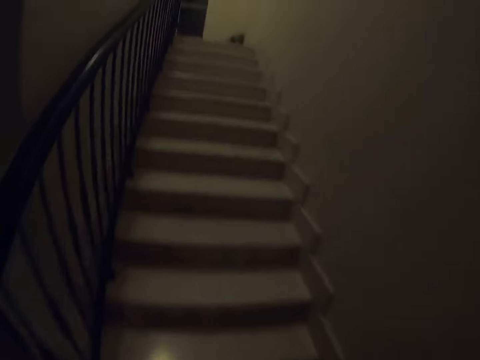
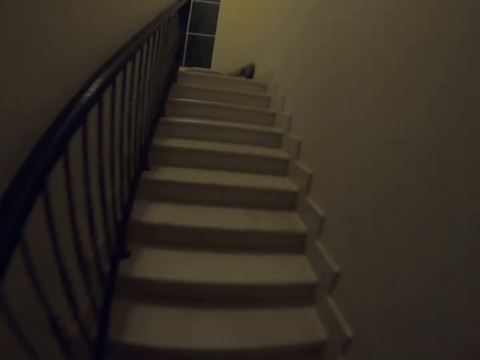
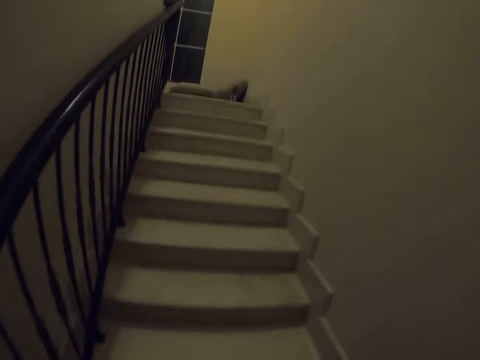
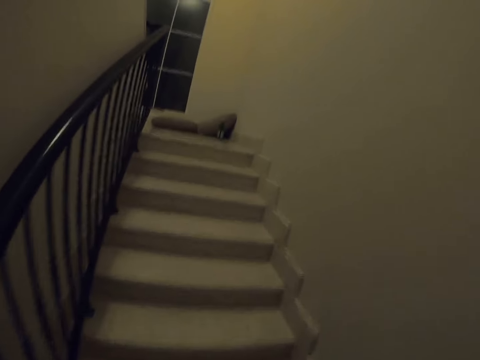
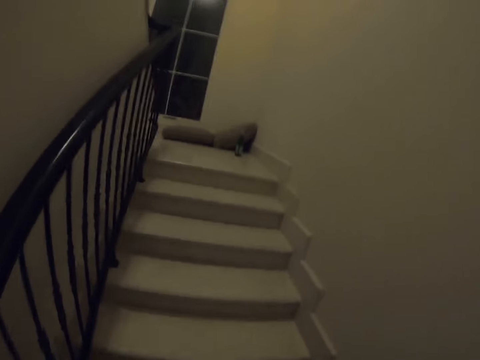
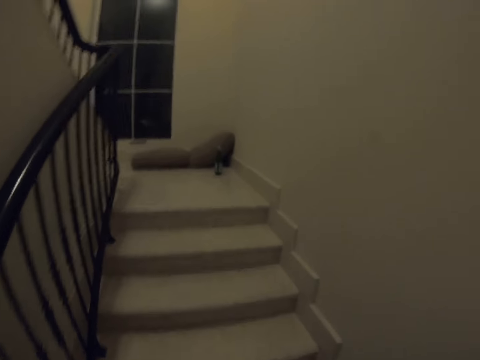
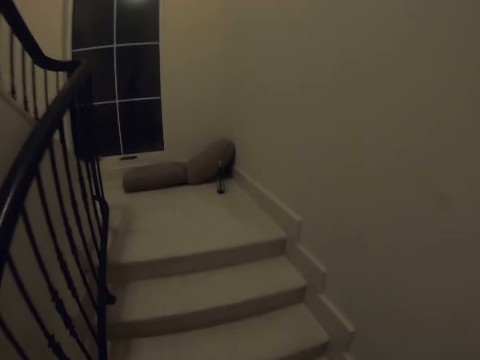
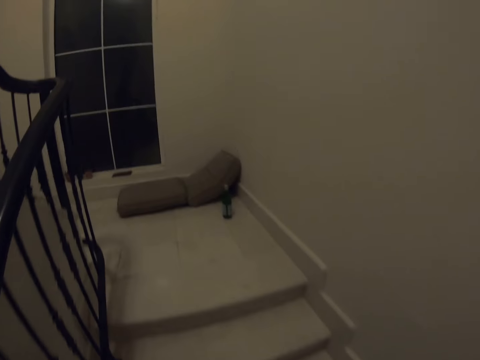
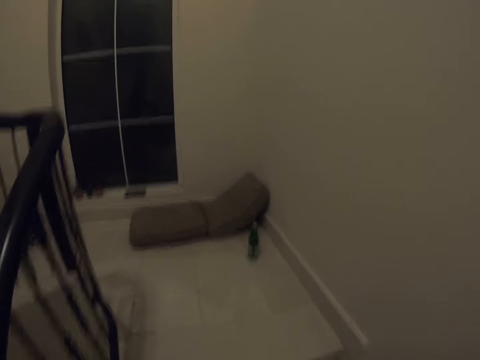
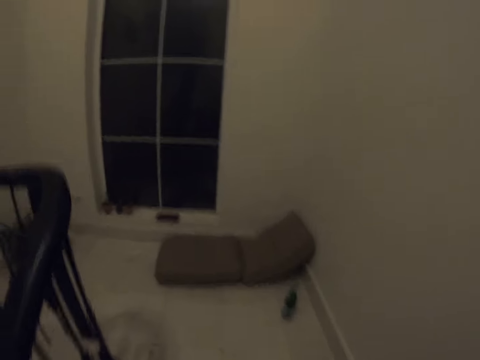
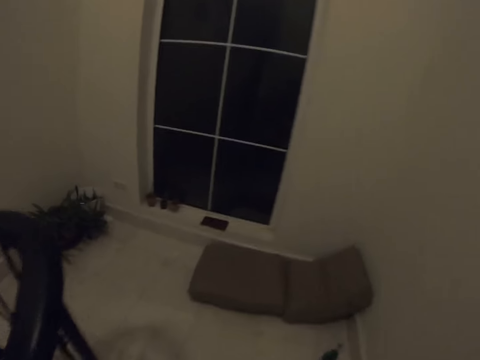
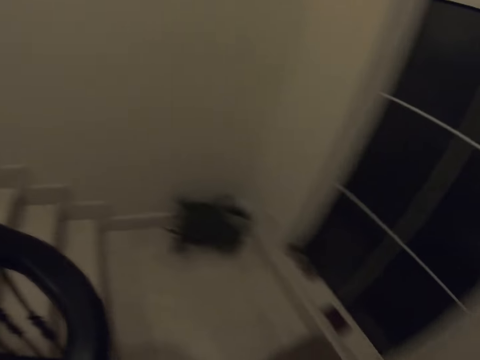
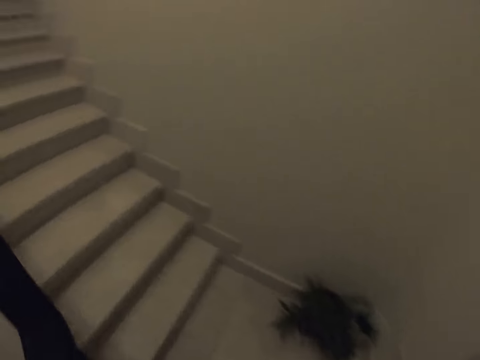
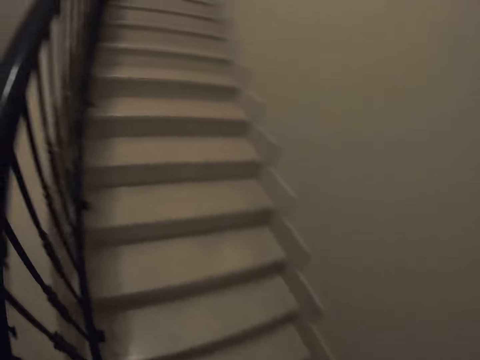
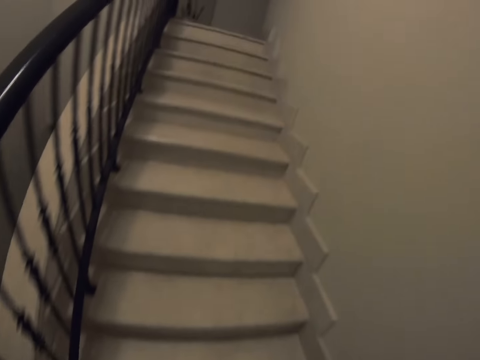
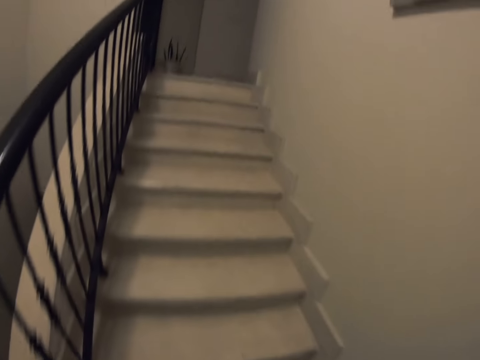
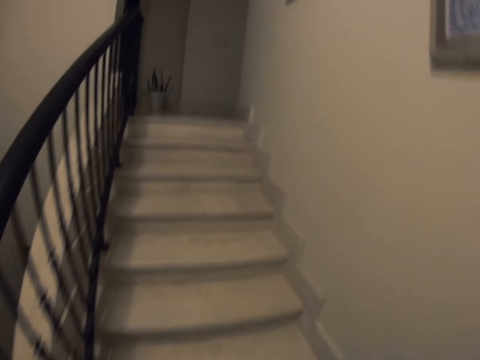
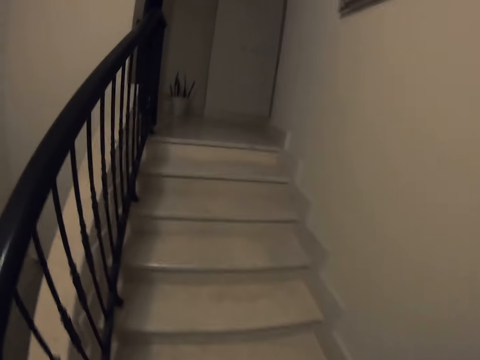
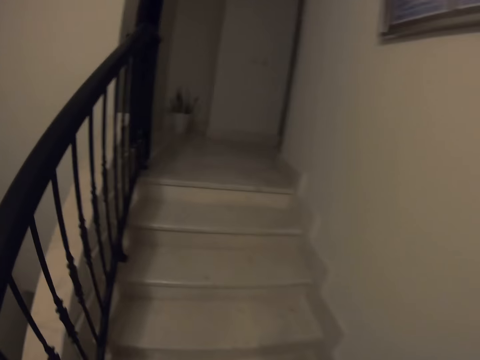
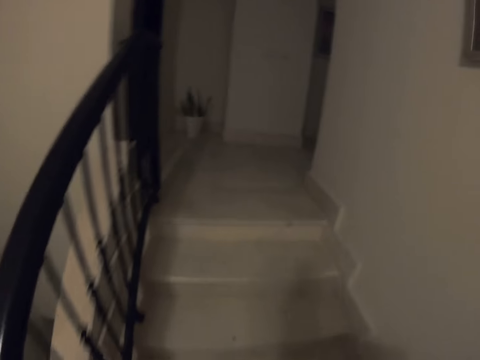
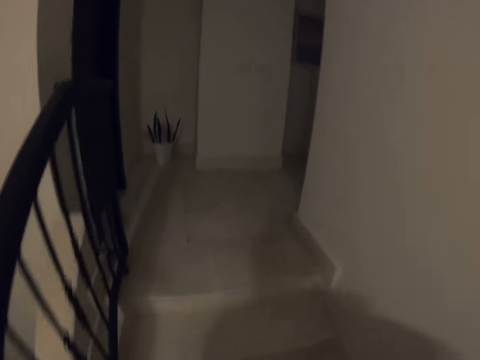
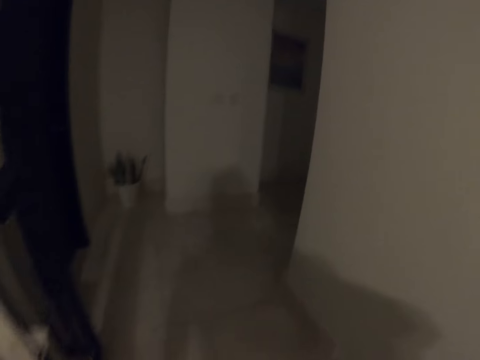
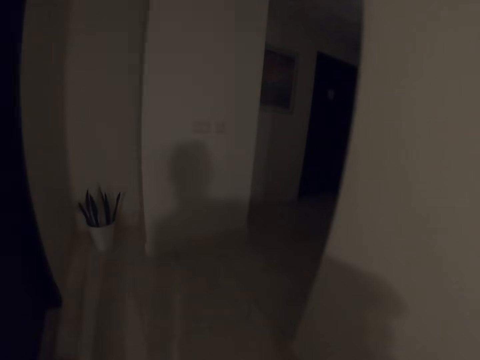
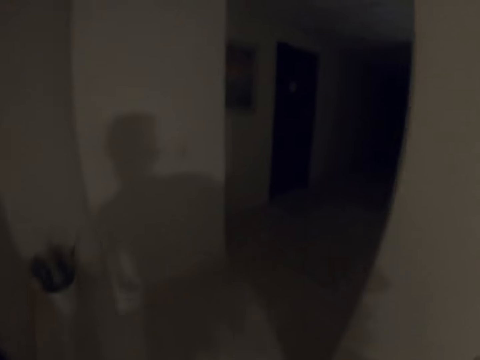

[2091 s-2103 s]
The camera wearer walks up the stairs.

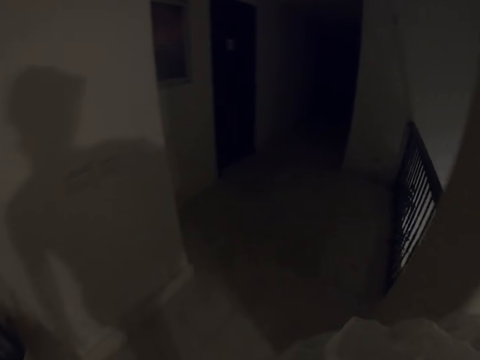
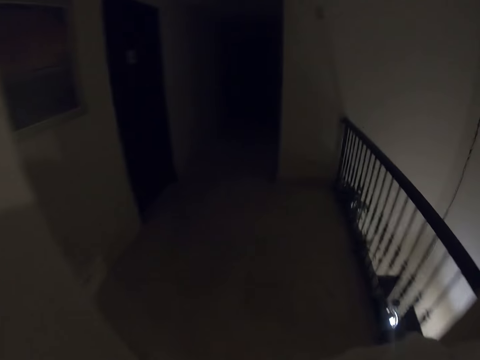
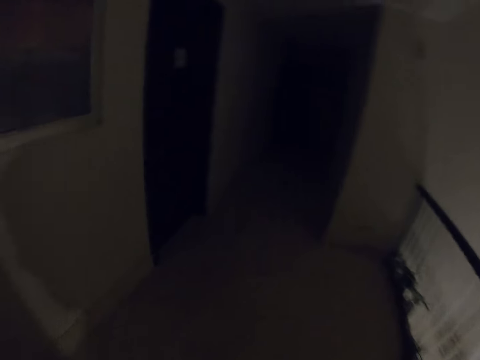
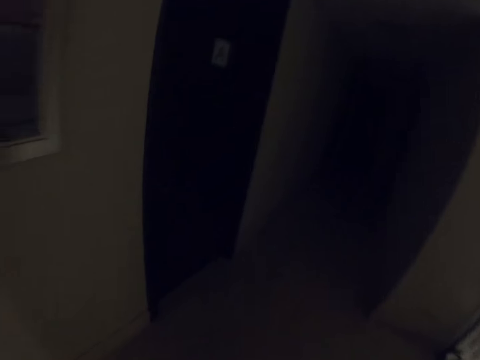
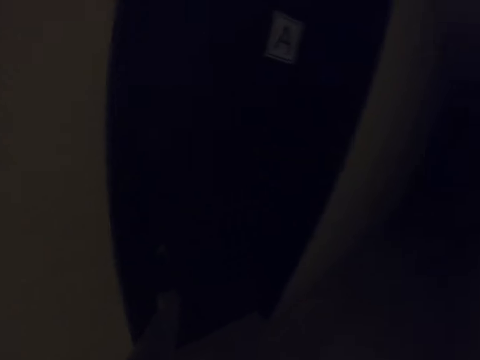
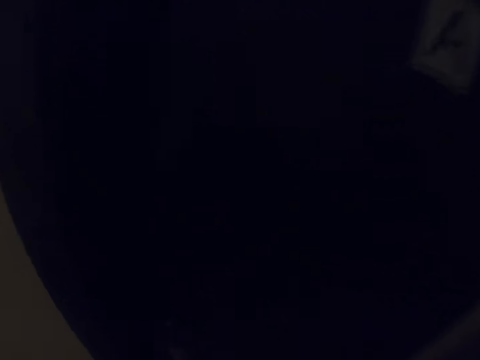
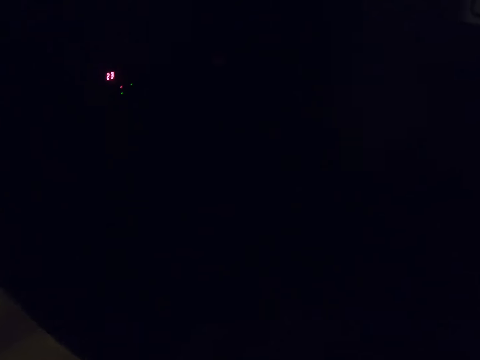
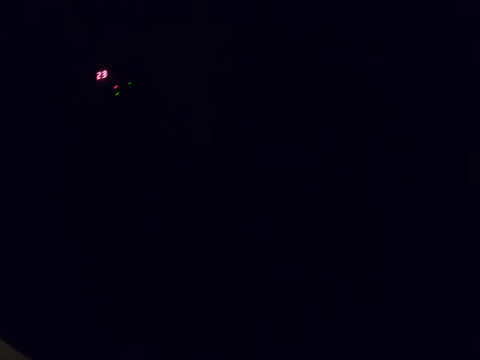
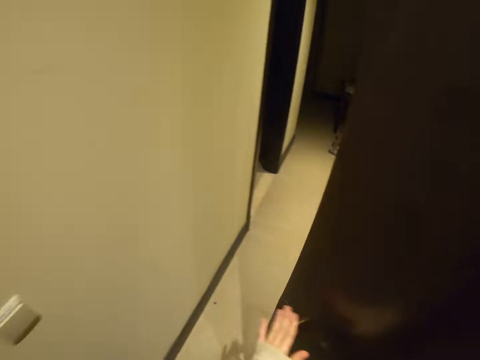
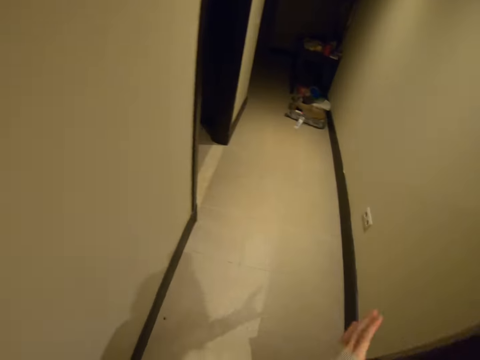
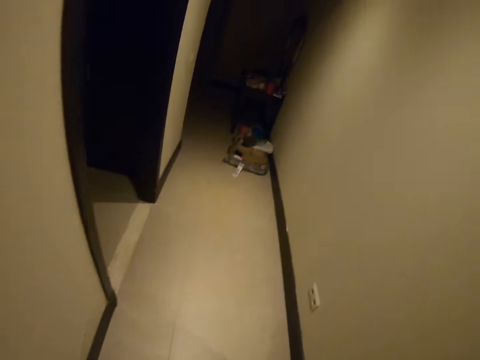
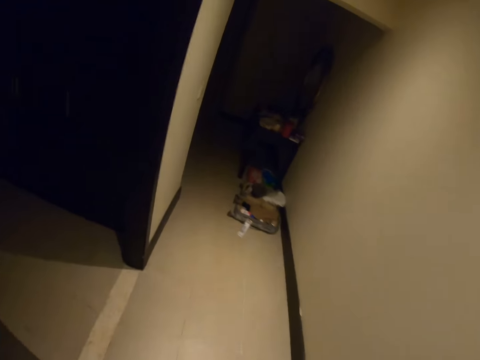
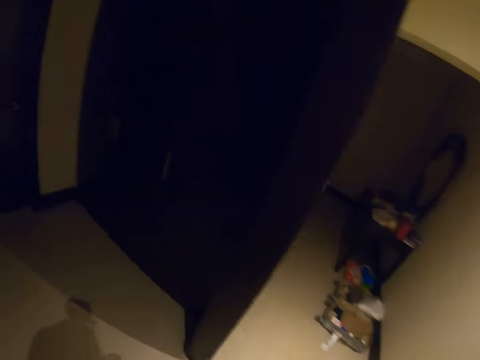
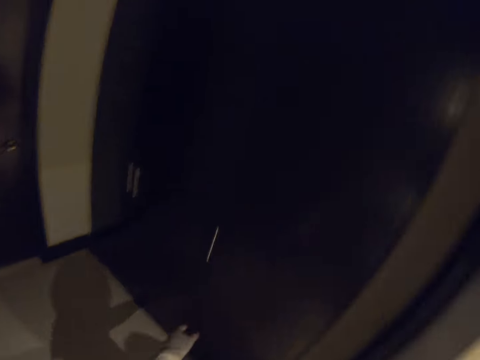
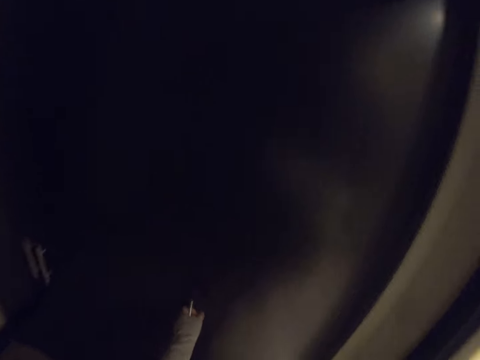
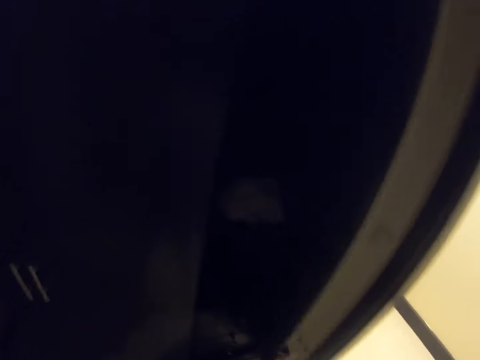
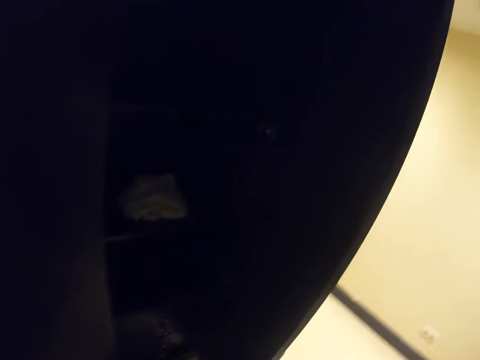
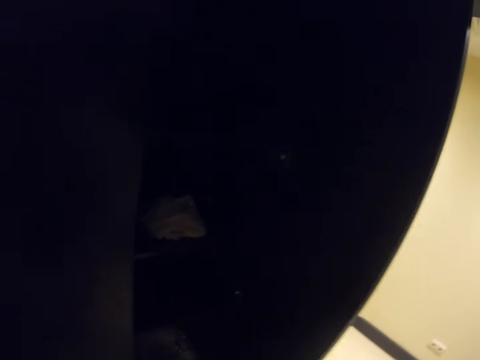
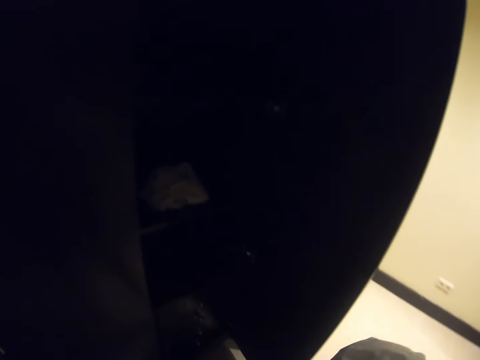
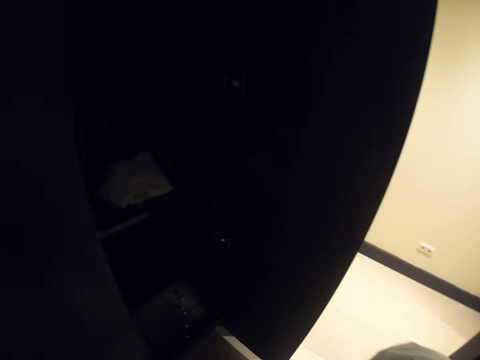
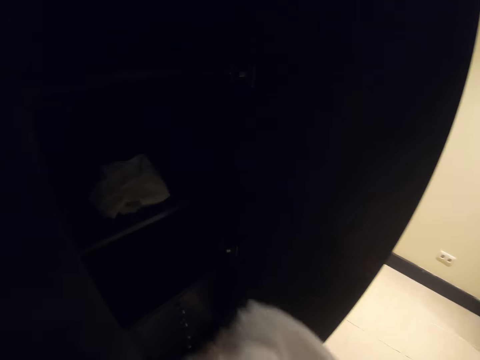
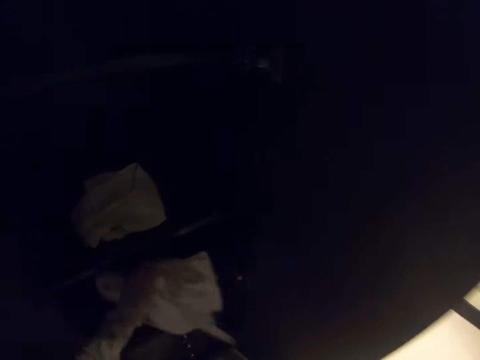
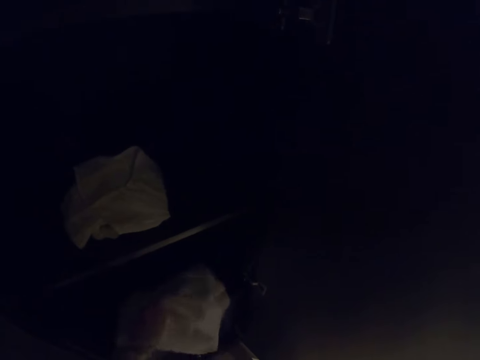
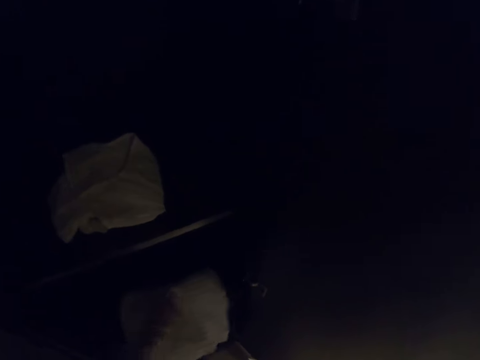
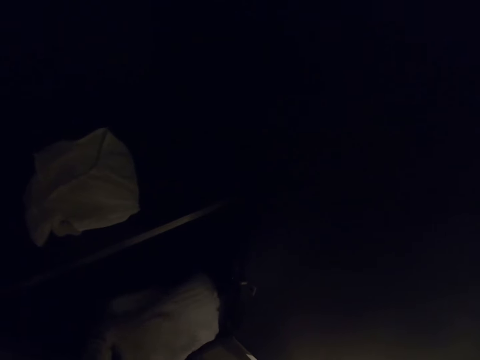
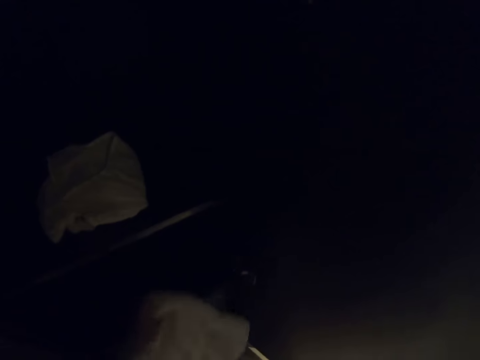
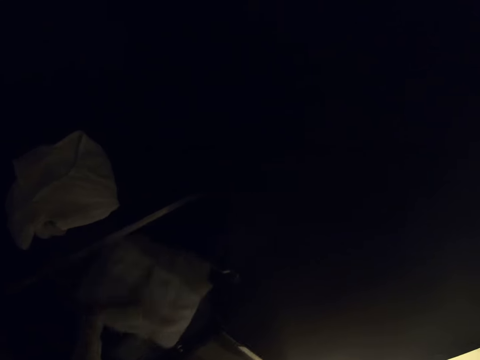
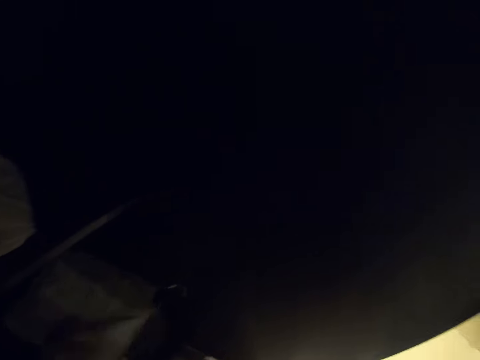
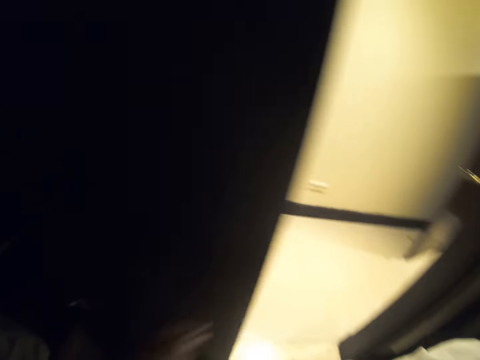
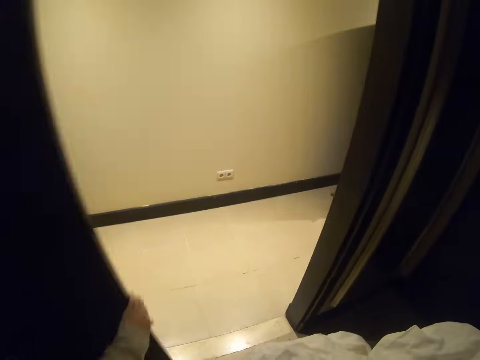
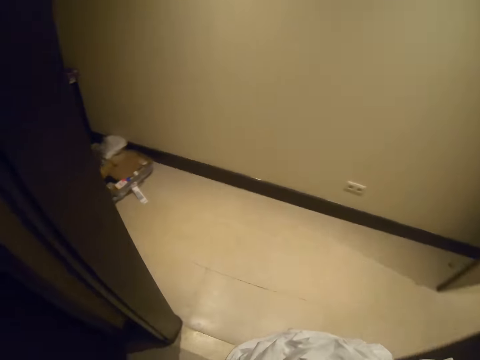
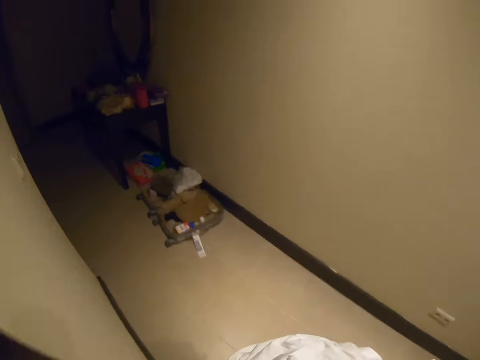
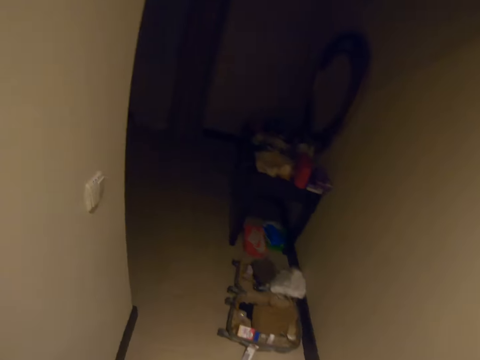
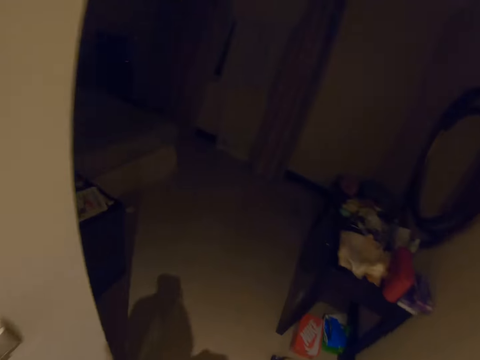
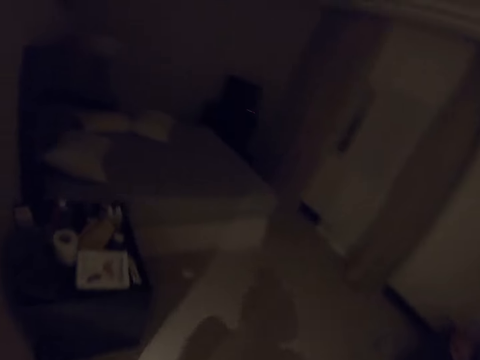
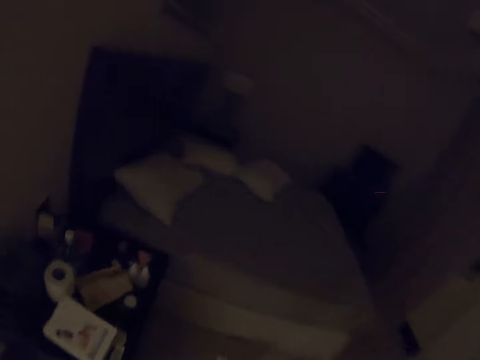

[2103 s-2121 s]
The camera wearer opens the door. They put on the lights with the left hand. They walk around. They open the wardrobe with the right hand. They place the towel inside the wardrobe. They hold the wardrobe door with the left hand. They close the wardrobe door. They walk around.
